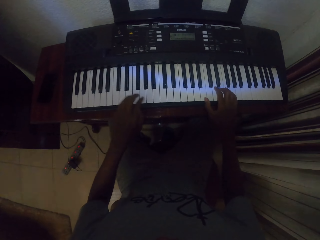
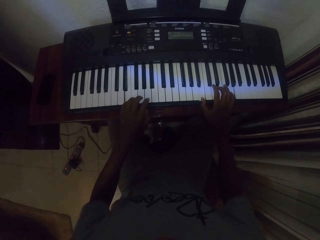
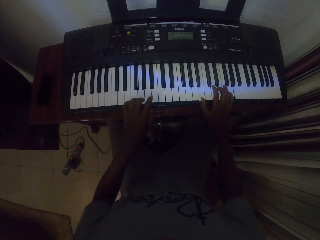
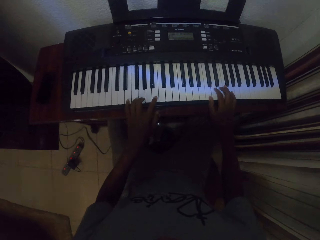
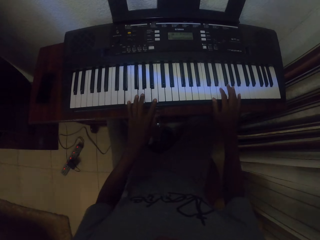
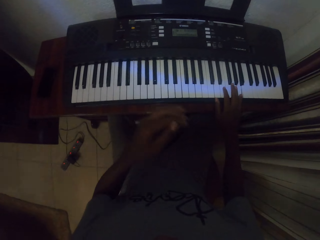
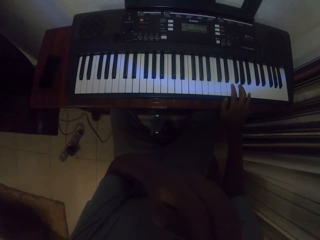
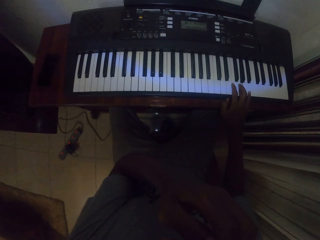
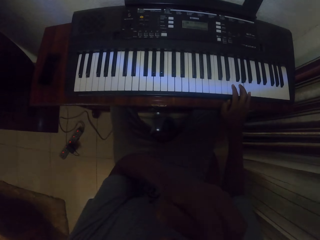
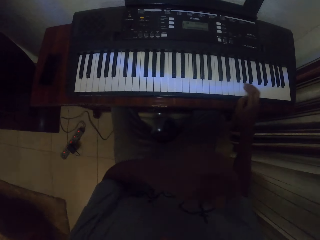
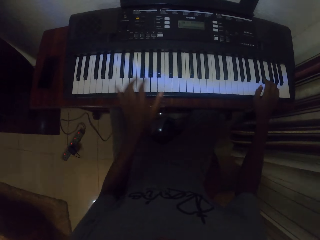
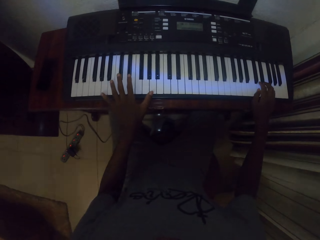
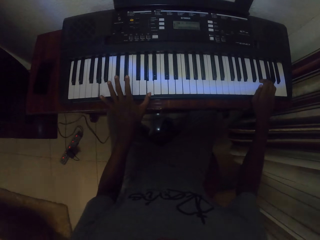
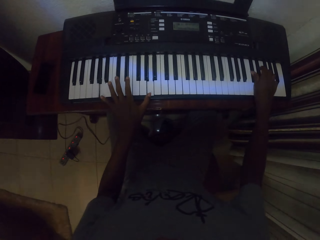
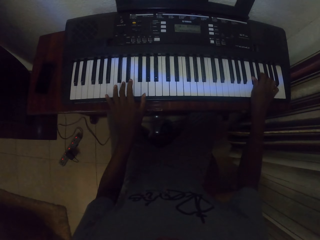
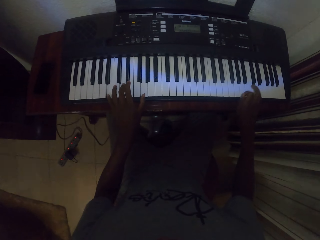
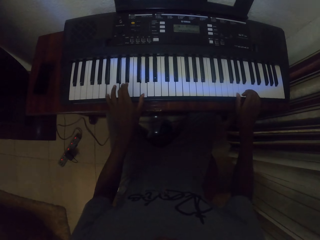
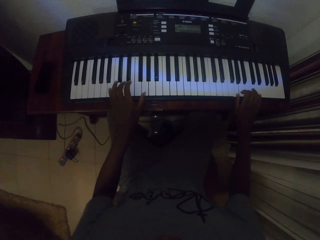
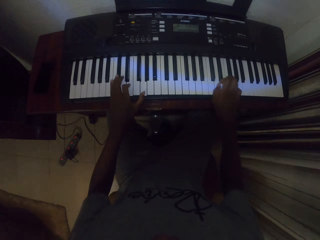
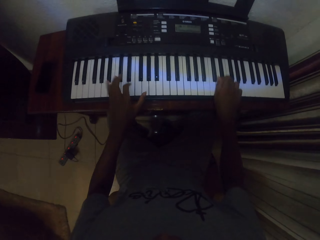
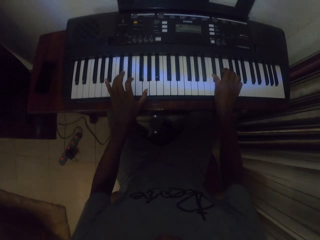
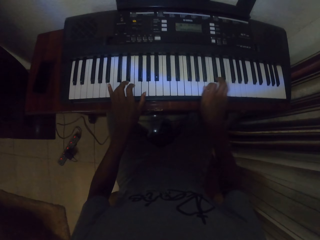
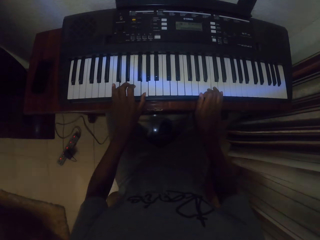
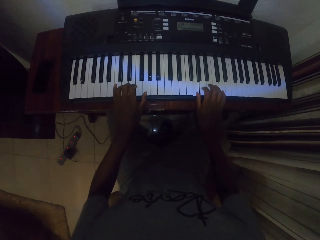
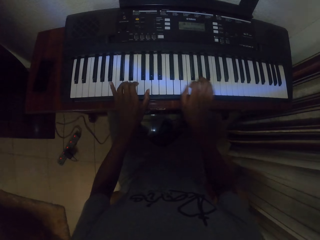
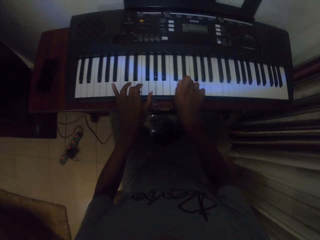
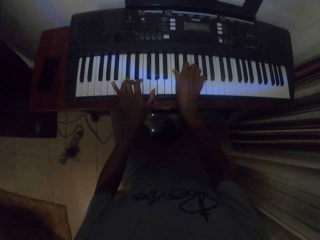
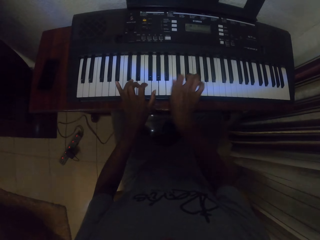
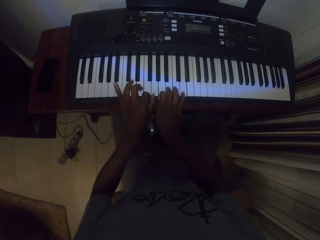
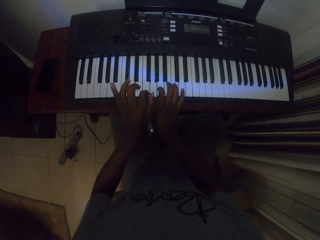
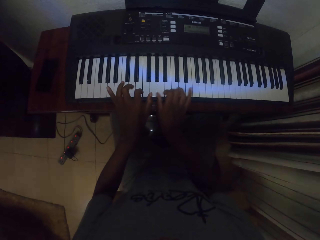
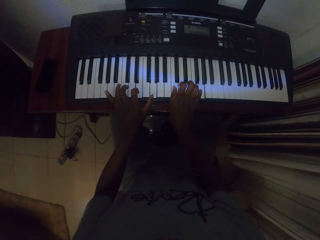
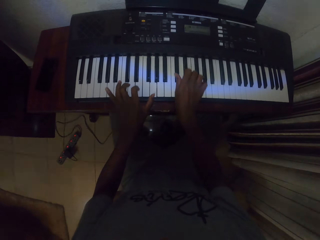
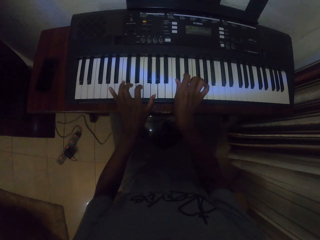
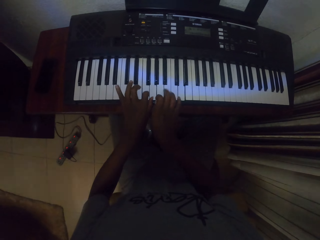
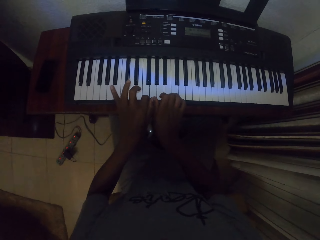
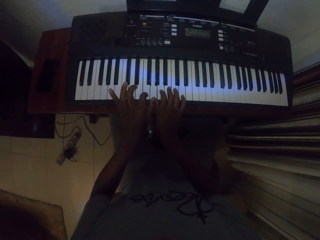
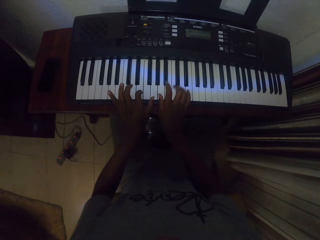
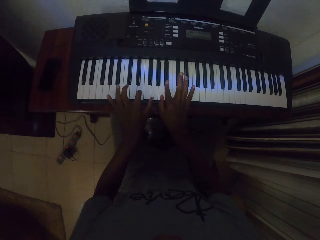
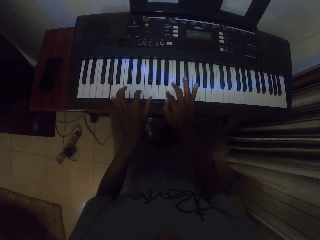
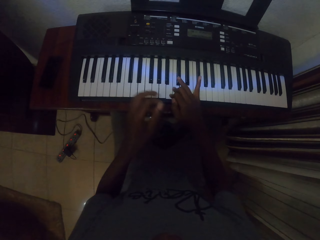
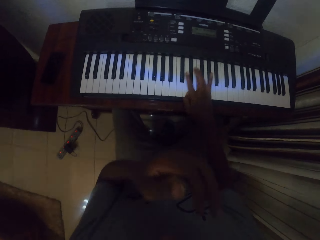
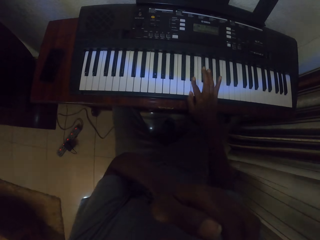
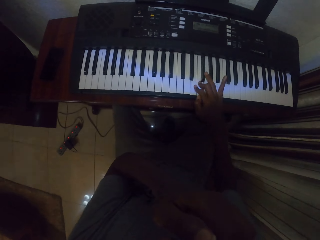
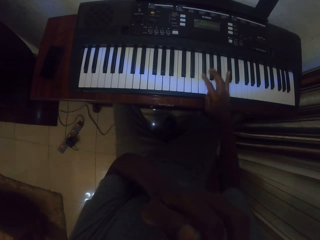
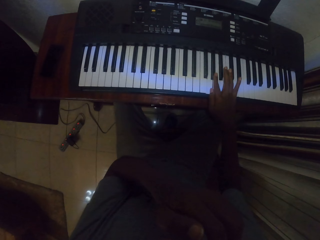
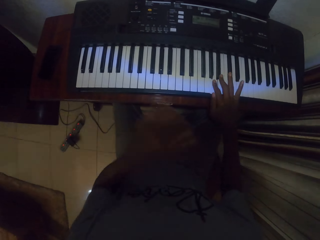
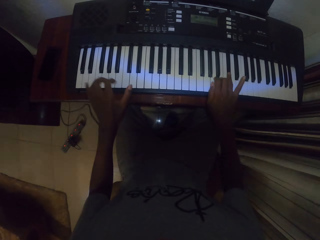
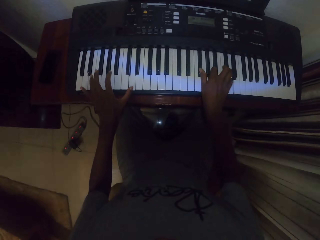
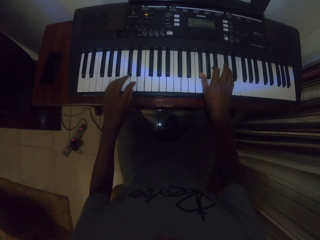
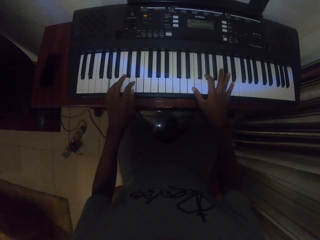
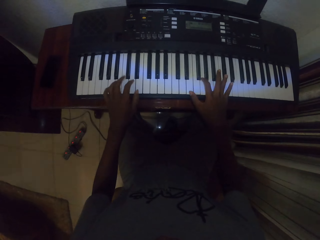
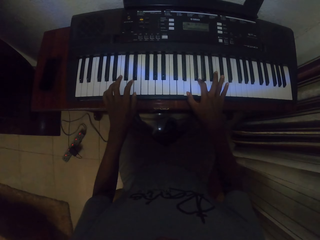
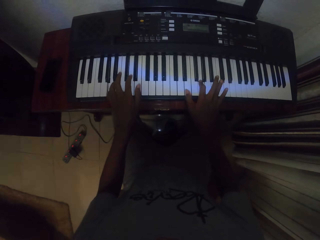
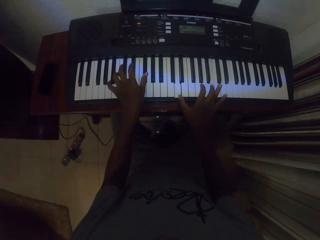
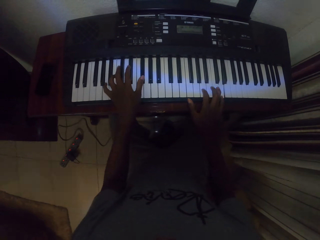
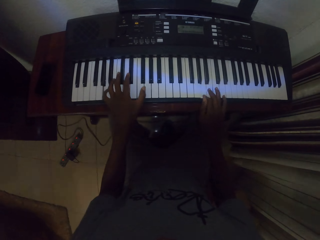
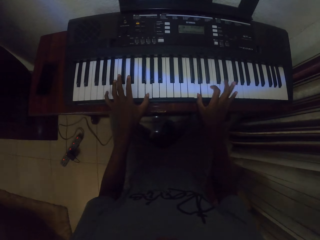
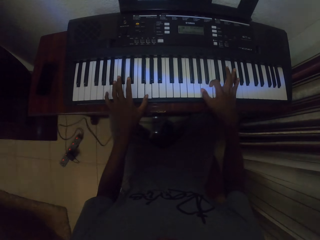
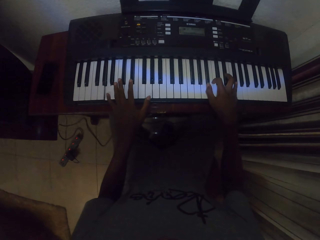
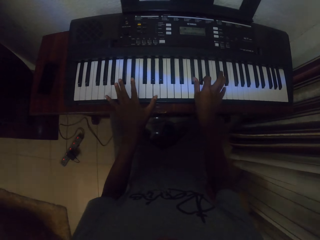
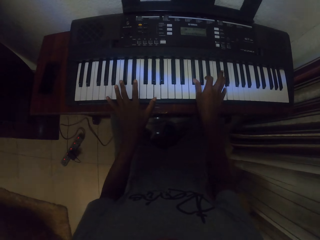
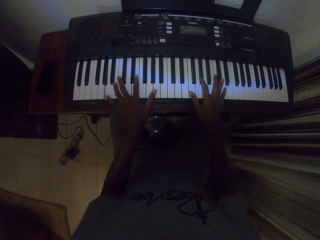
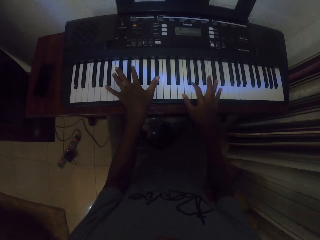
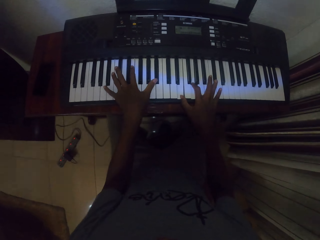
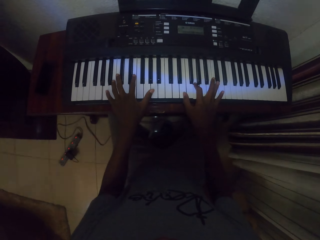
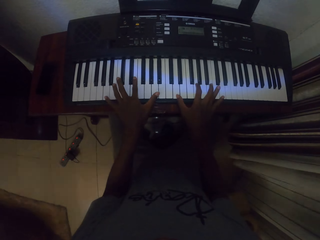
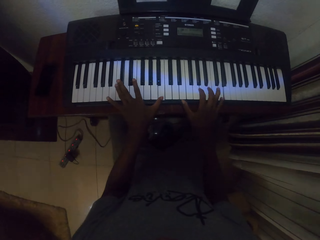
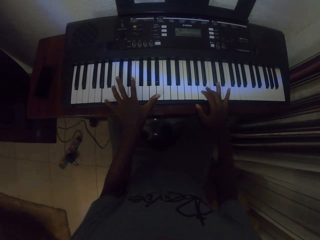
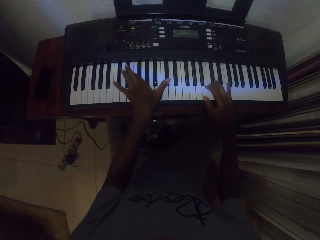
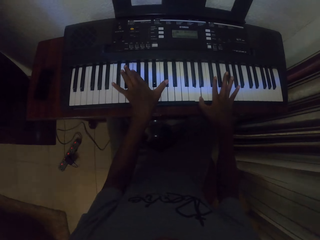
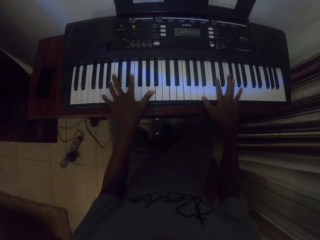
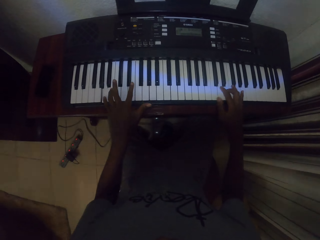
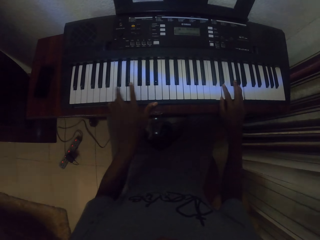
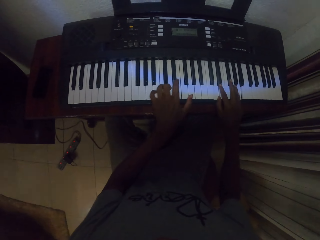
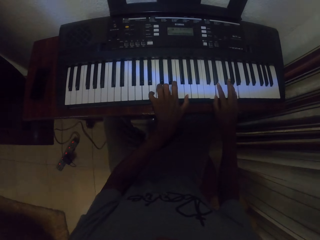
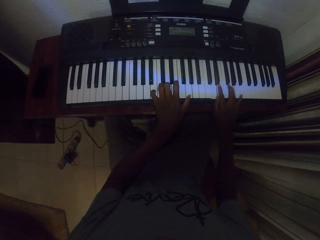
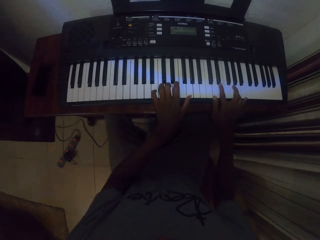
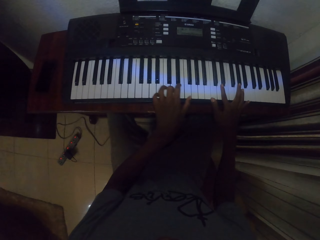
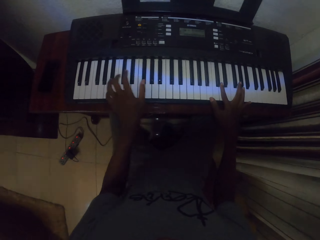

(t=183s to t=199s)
The camera wearer rubs the face with the left hand. They play the piano with both hands. They rub the face with the left hand. They play the piano with both hands.

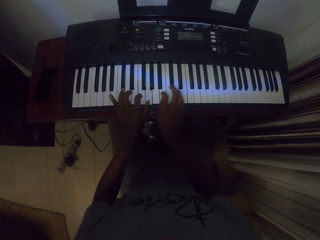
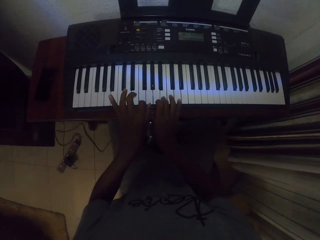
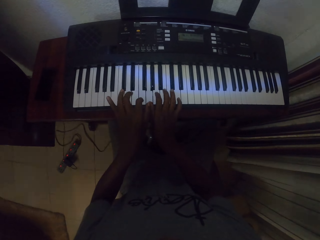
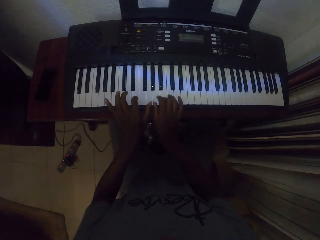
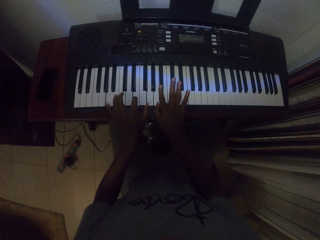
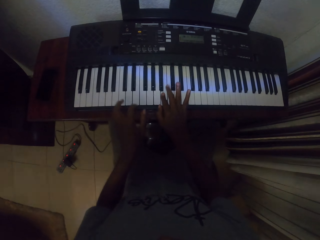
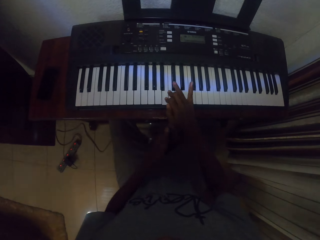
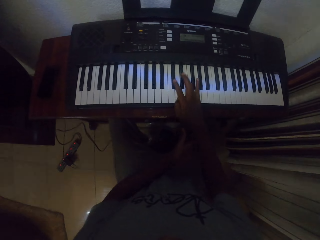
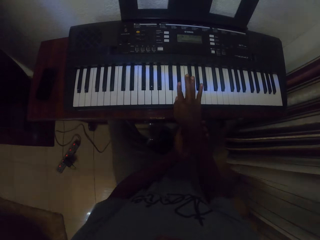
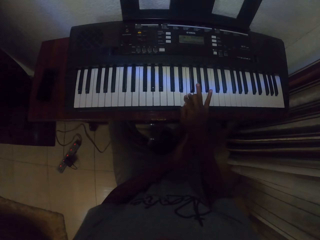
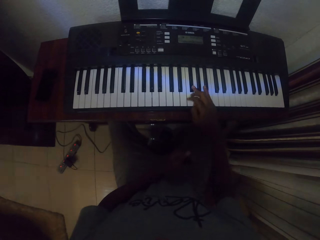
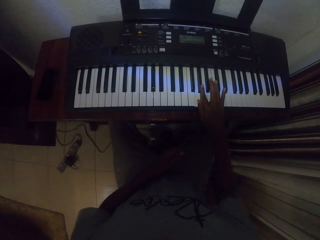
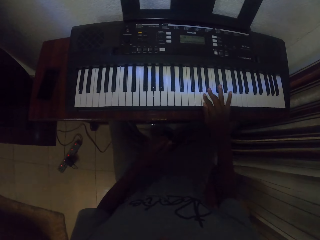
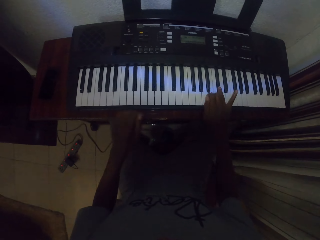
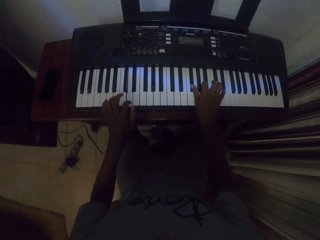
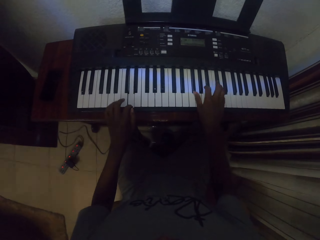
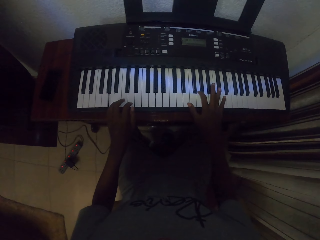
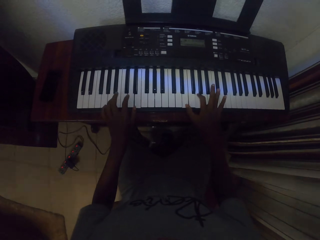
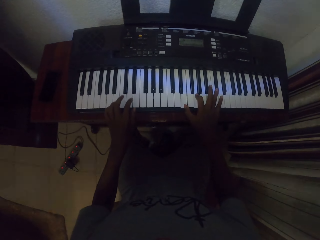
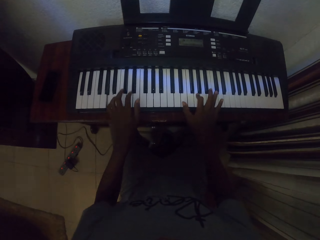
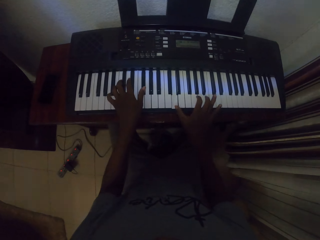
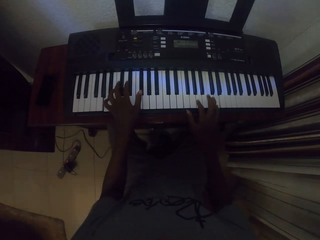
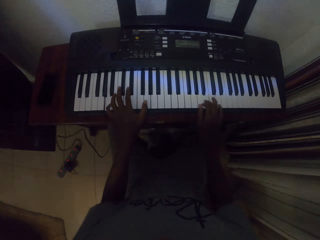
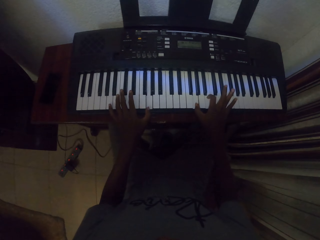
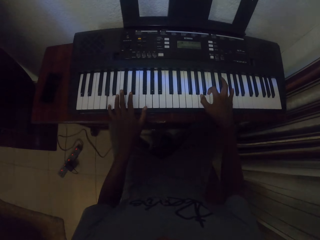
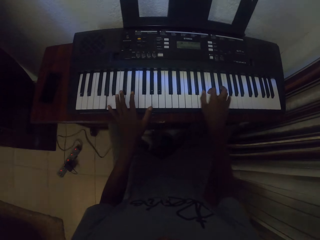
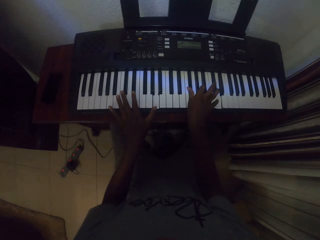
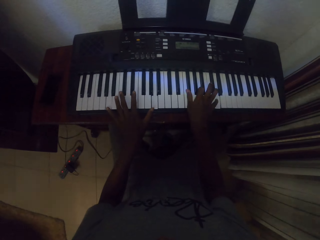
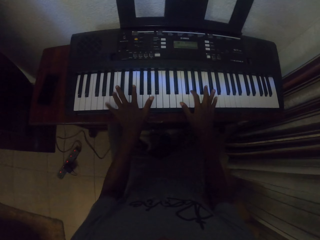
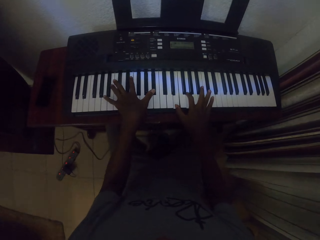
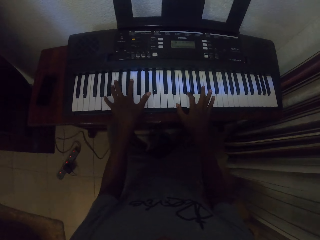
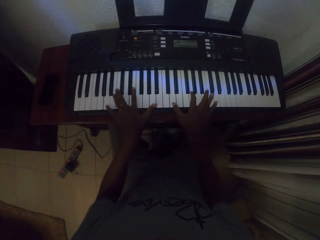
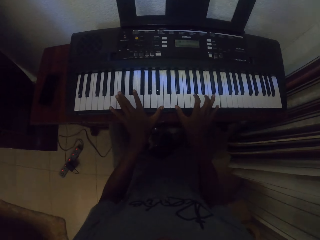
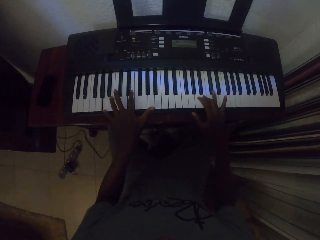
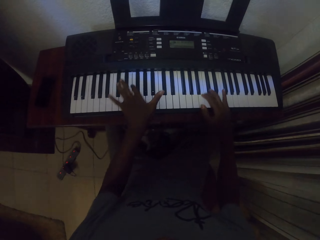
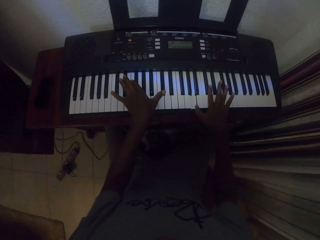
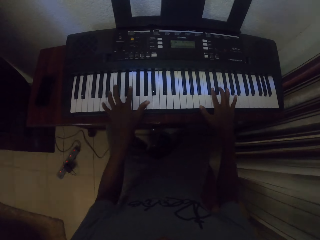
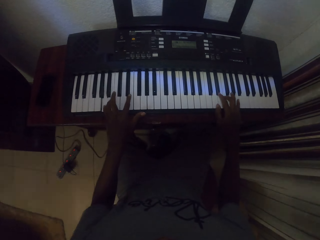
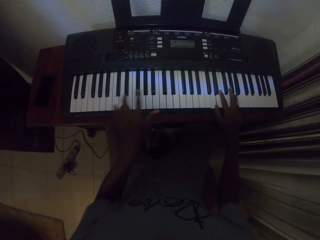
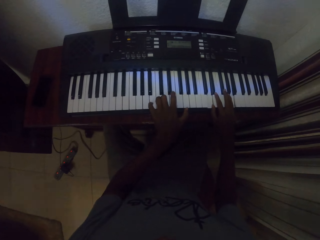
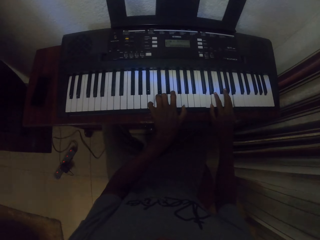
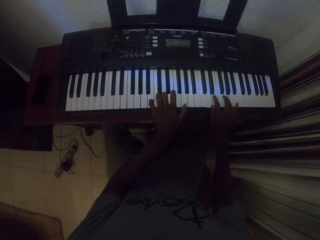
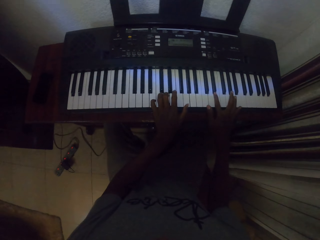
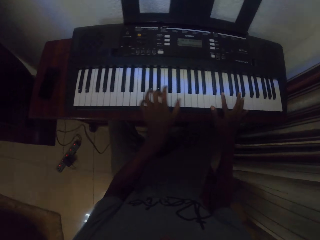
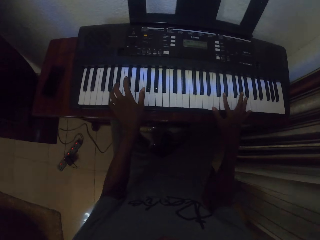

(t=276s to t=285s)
The camera wearer scratches the right hand wrist with the left hand. He holds his right hand with his left hand. He plays the piano with both hands.
